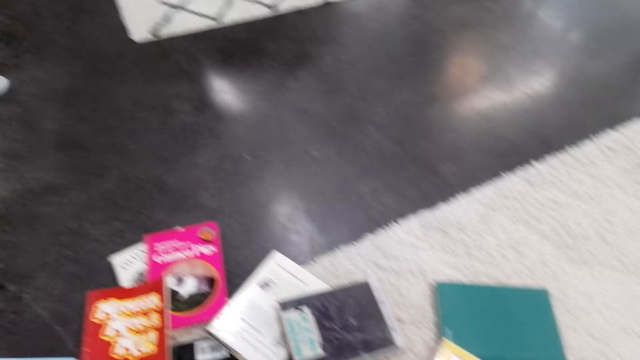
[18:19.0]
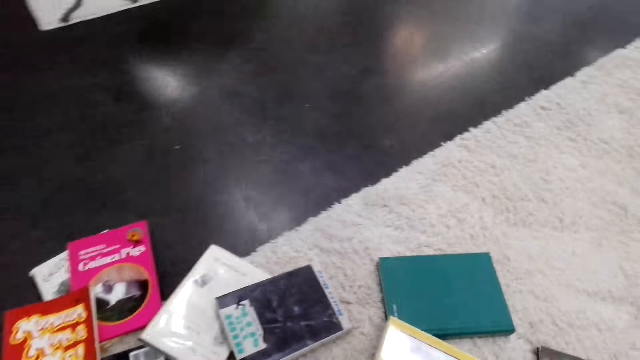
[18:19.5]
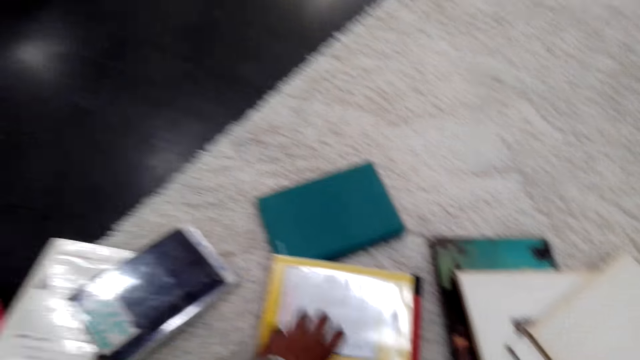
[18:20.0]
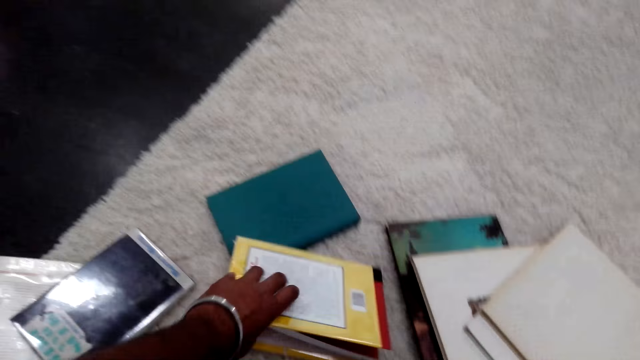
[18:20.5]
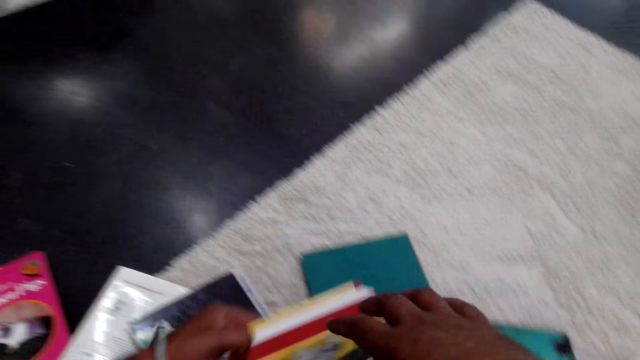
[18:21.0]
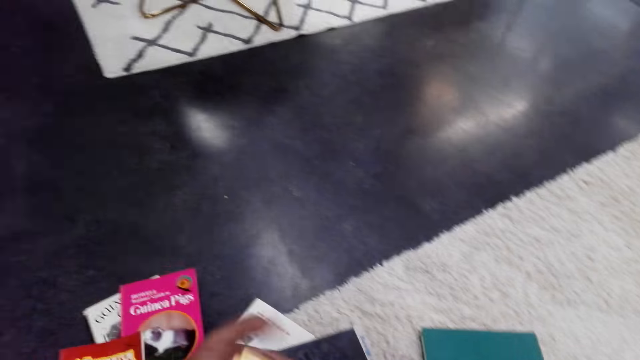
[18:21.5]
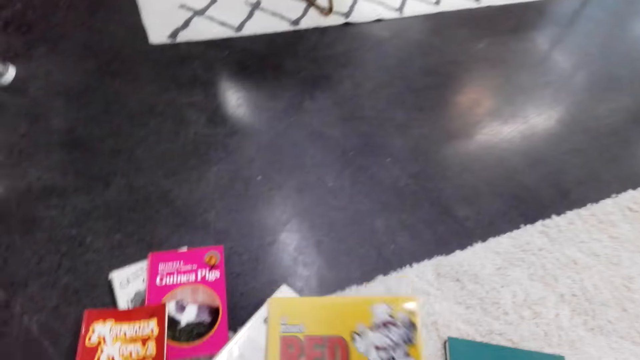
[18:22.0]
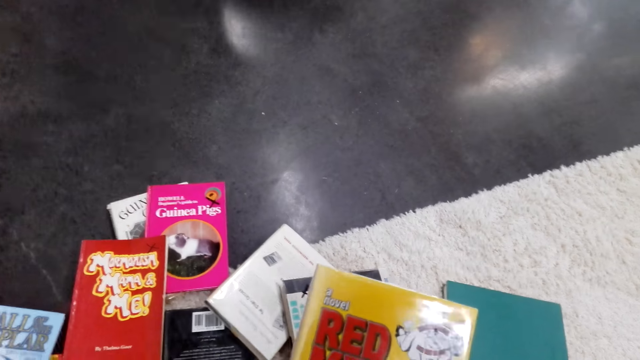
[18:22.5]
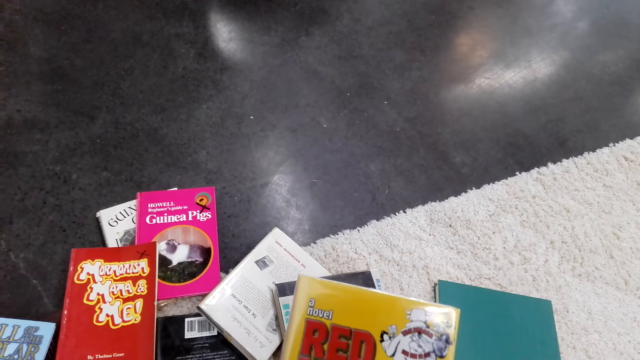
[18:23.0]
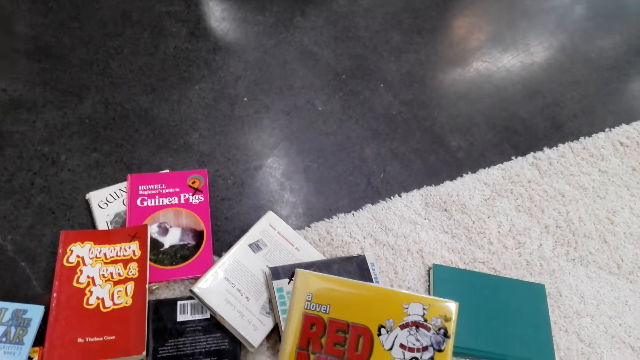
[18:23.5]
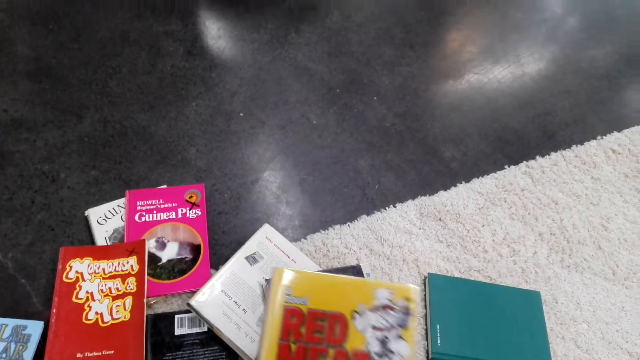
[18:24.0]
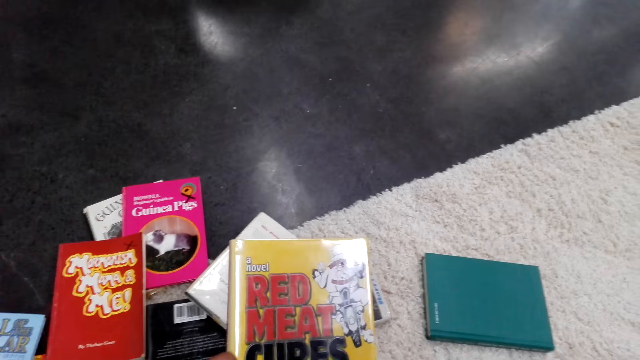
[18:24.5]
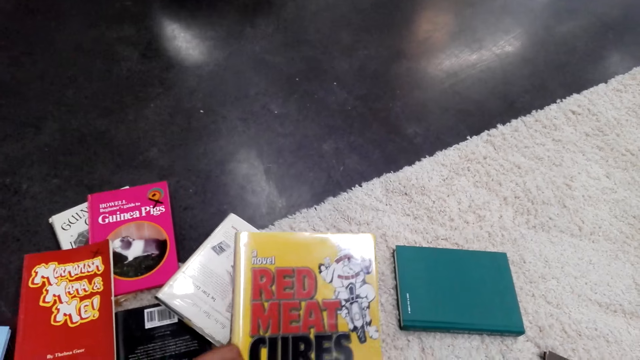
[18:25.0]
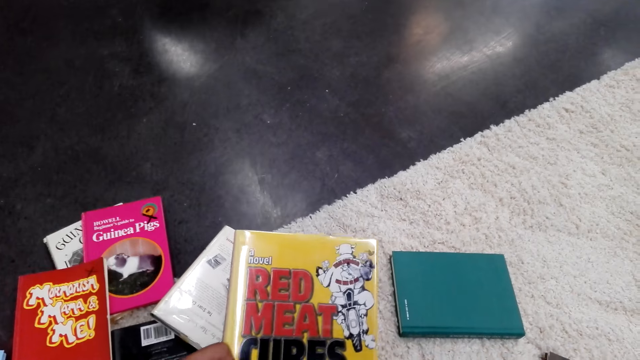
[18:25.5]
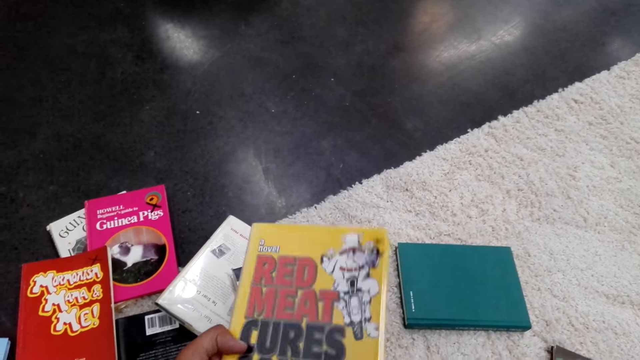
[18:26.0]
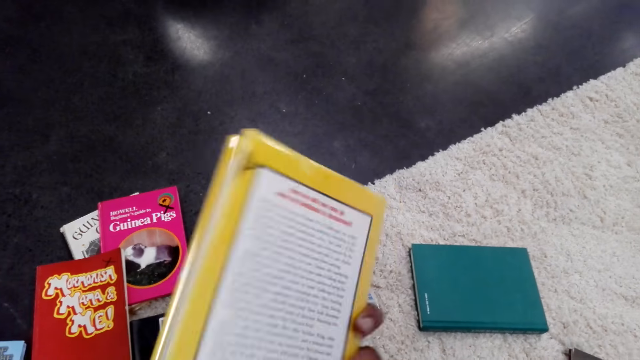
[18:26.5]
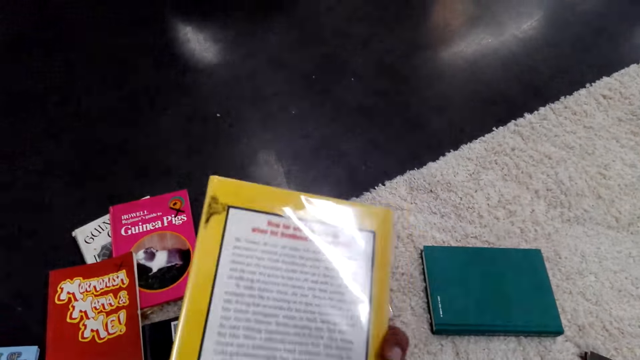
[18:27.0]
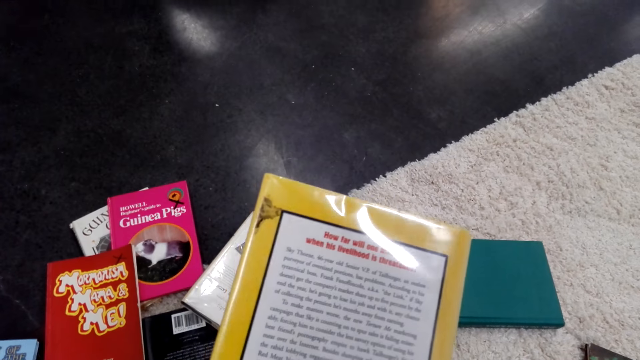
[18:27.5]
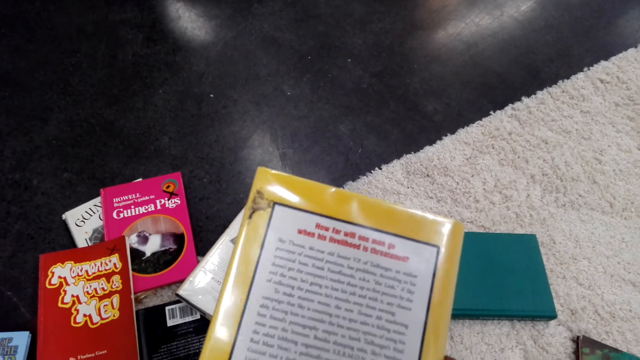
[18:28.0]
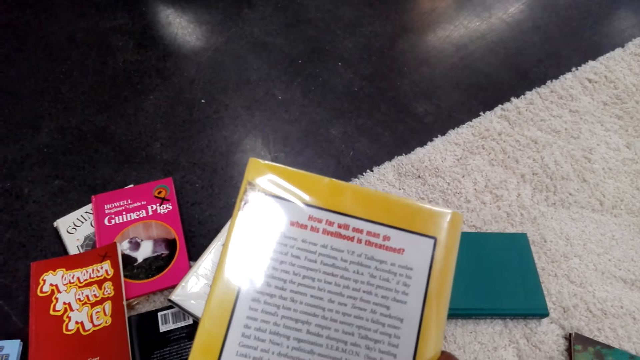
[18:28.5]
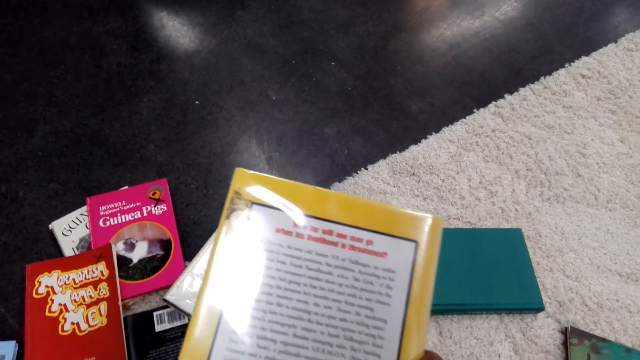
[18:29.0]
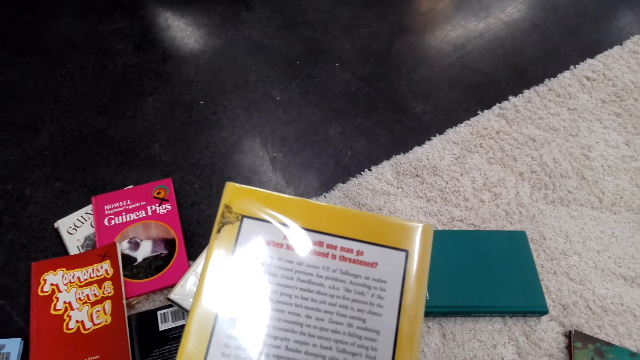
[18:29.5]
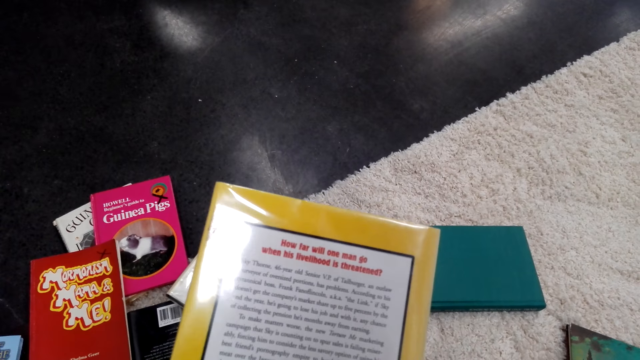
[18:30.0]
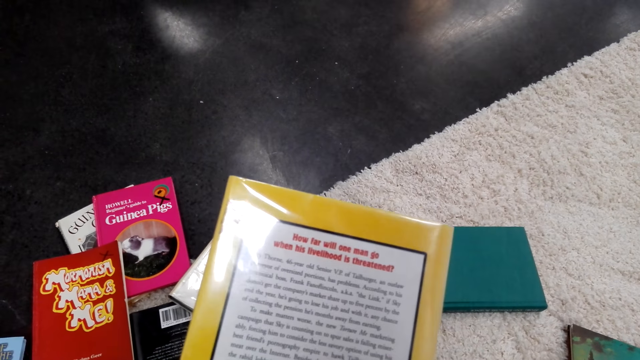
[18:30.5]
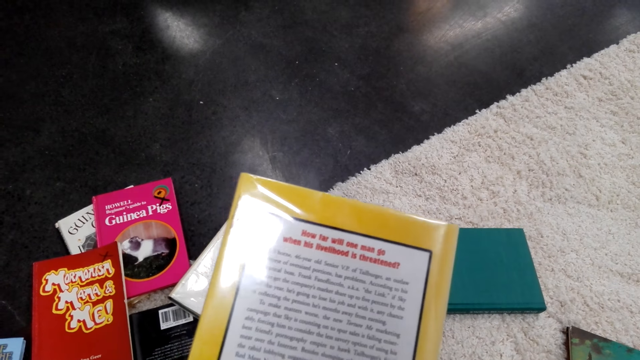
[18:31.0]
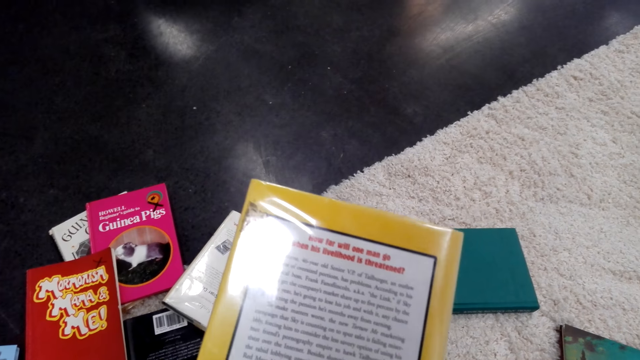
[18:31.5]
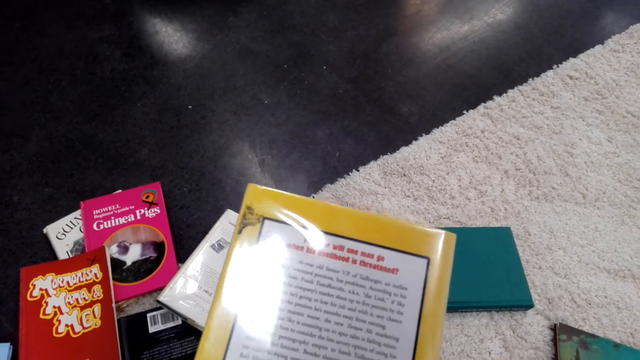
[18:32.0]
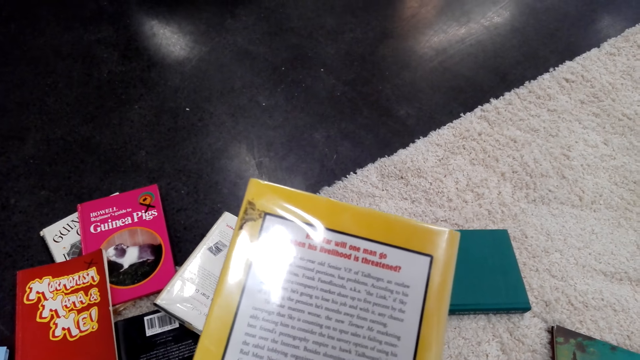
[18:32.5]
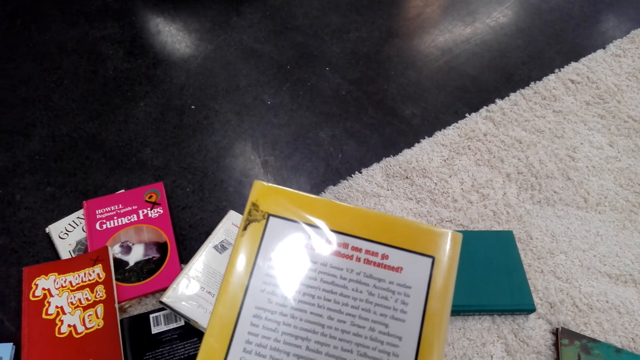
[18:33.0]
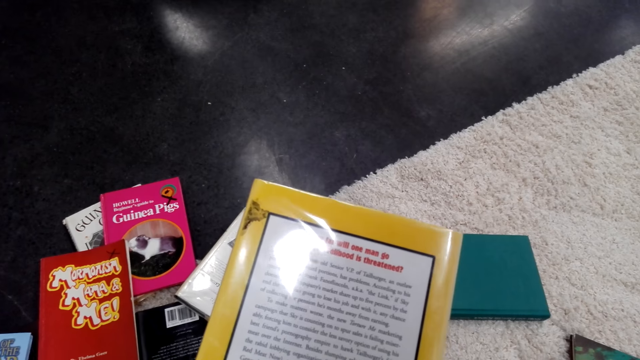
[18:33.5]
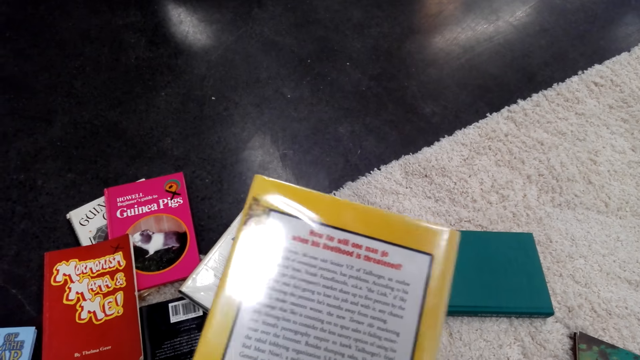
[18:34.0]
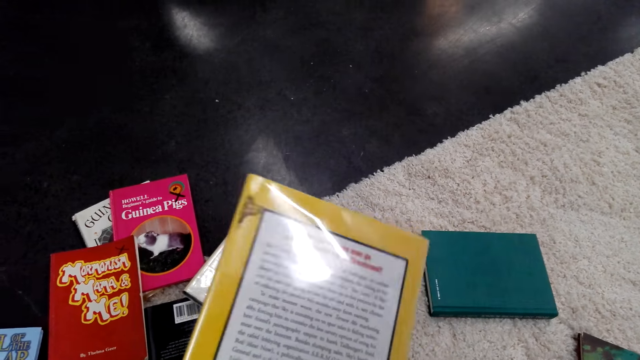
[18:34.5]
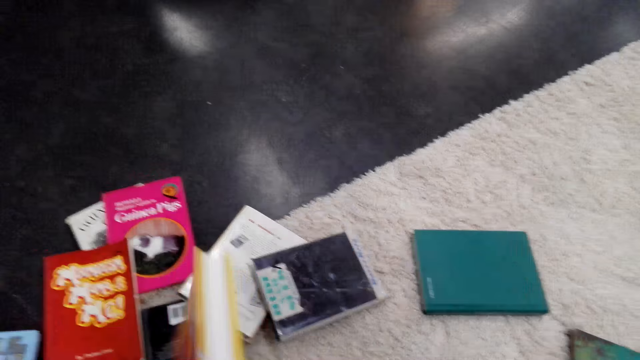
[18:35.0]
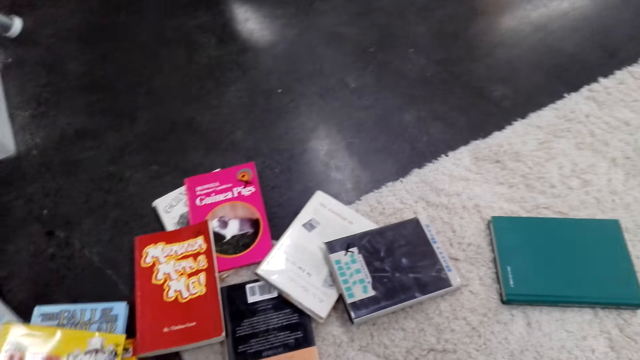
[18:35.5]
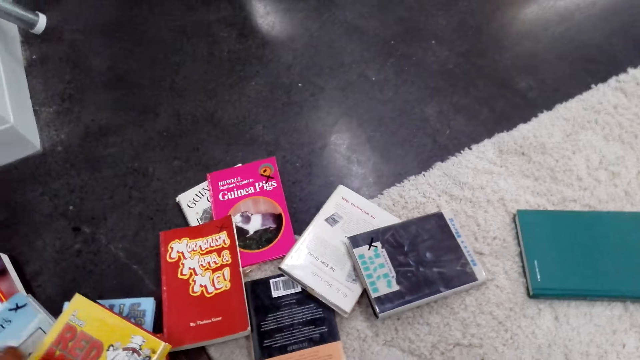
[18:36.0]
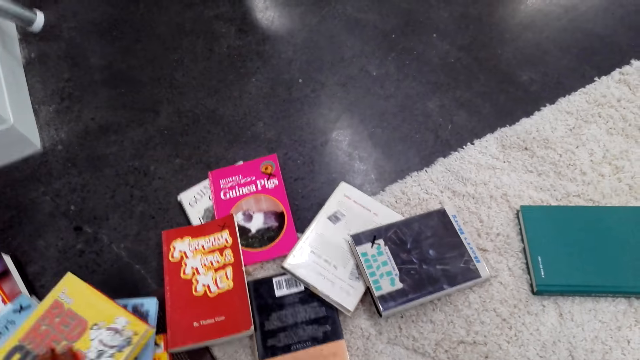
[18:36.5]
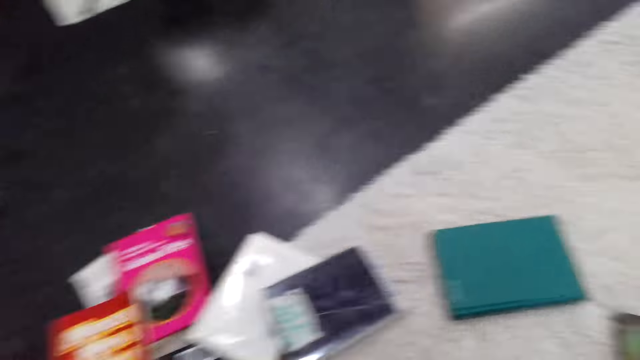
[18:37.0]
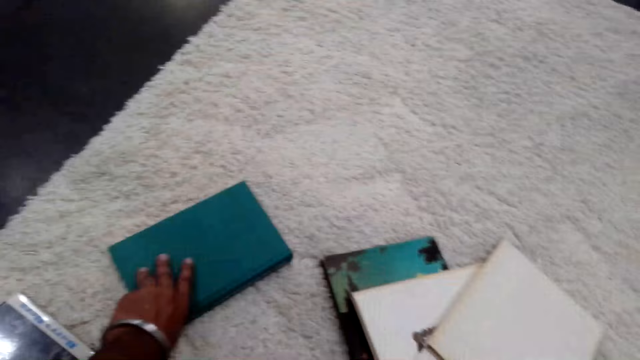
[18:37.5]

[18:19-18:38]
The camera wearer picks a book from the floor. They look at the book. They put the book away. They drop the book.

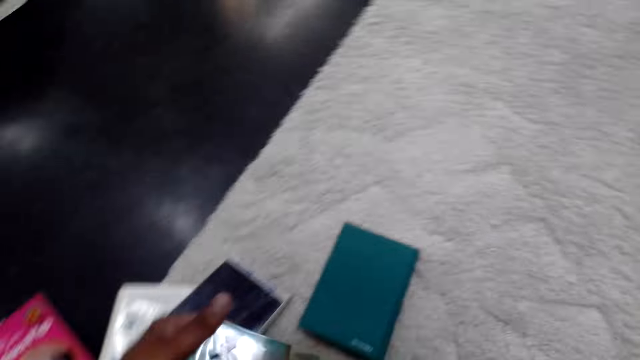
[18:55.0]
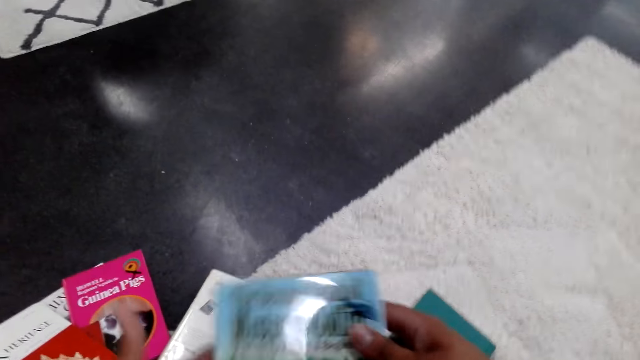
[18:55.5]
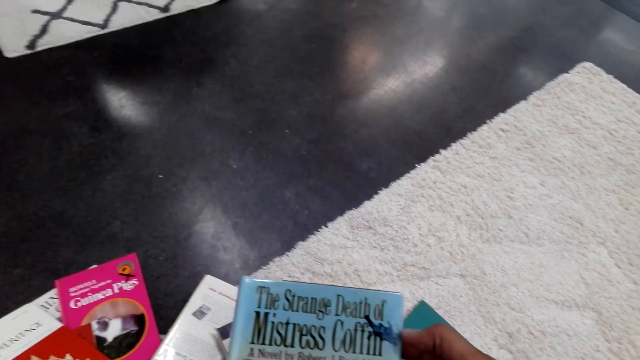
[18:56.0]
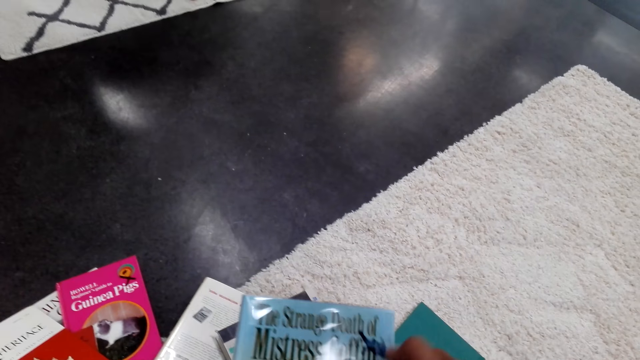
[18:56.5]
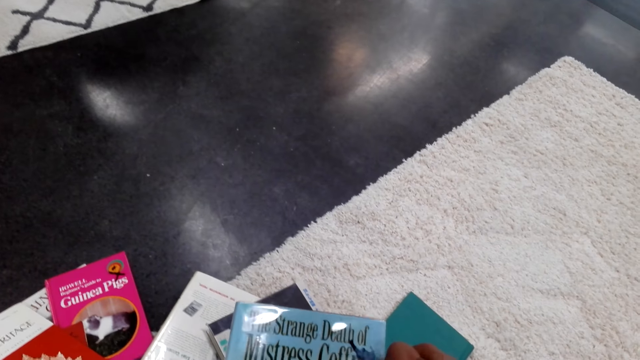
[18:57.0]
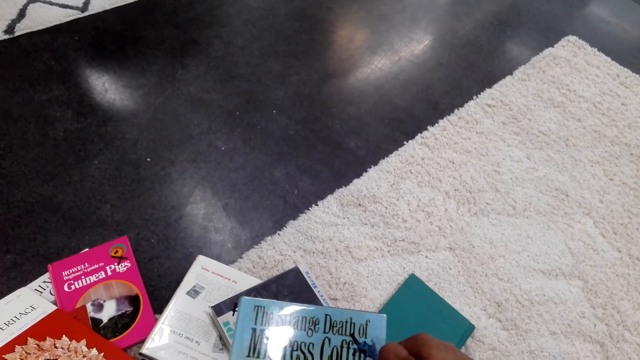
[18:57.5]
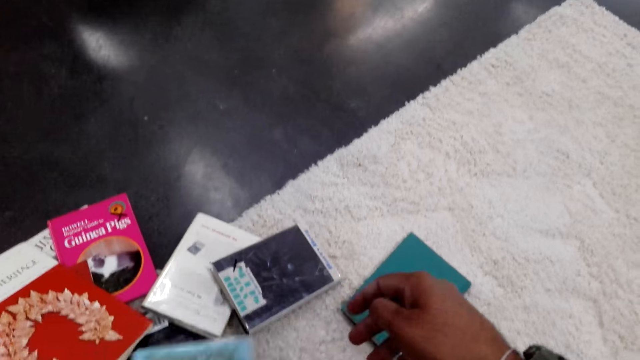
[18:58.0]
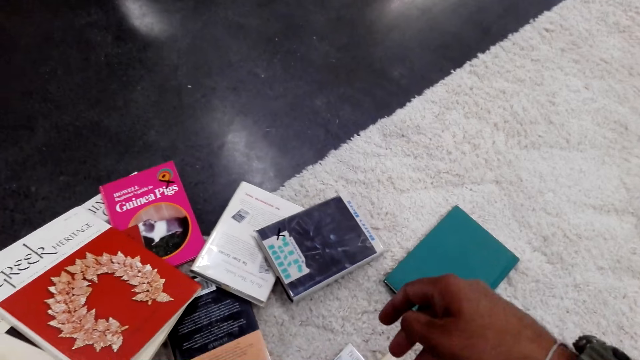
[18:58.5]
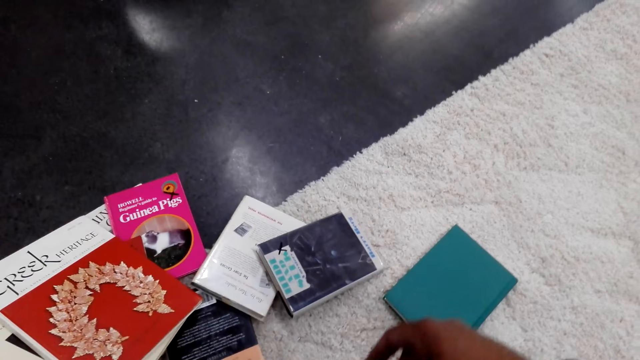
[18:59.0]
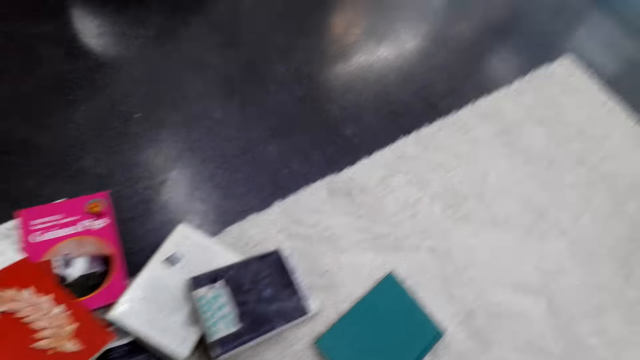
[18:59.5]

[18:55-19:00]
The camera wearer looks at the book. They put the book away.
